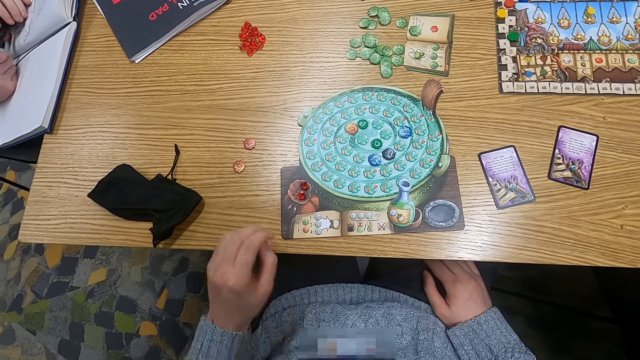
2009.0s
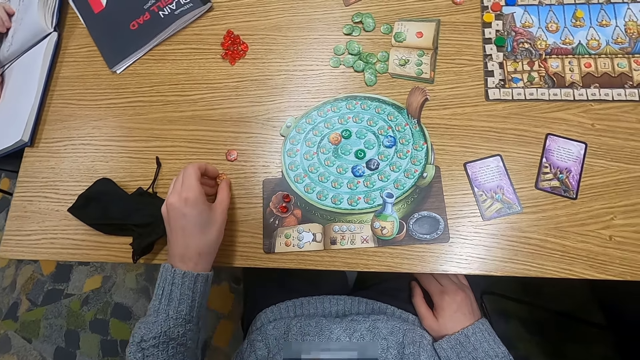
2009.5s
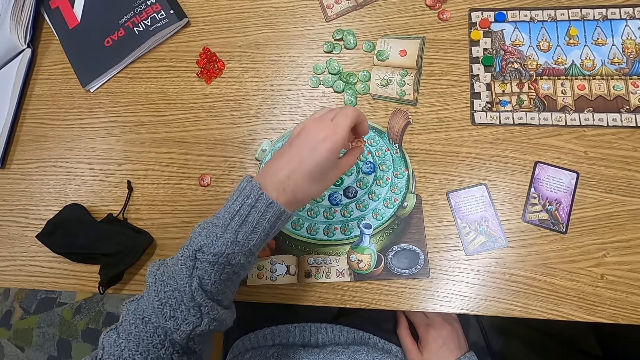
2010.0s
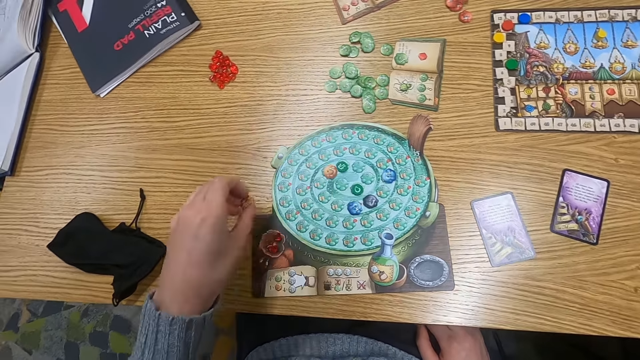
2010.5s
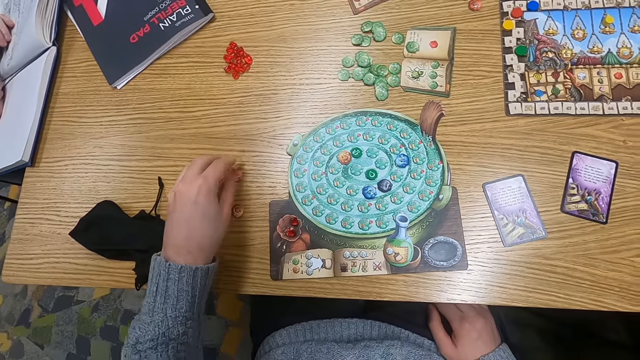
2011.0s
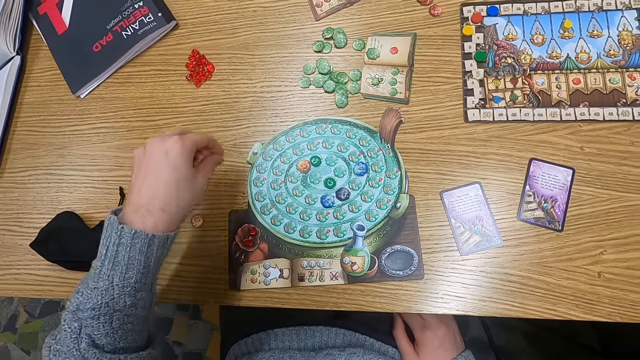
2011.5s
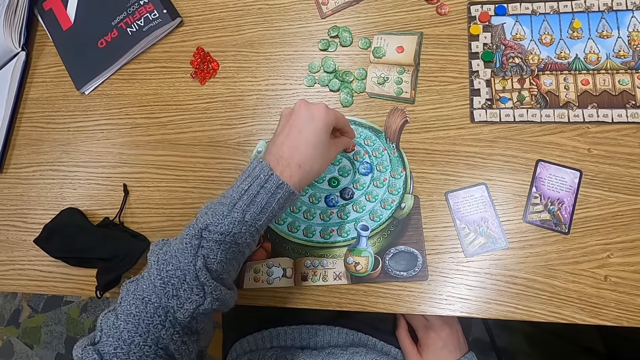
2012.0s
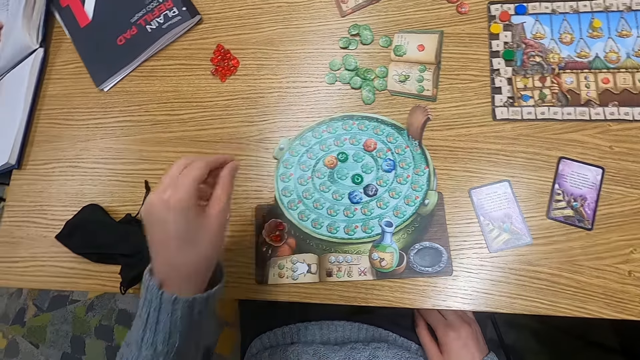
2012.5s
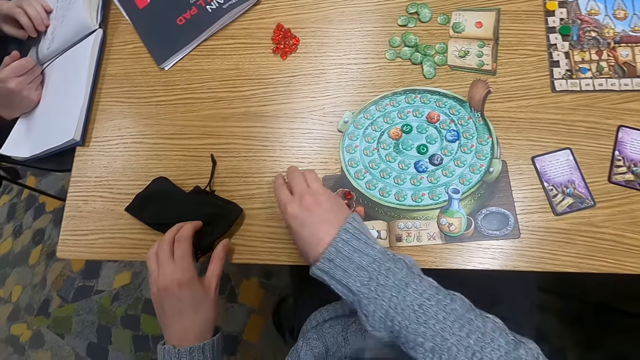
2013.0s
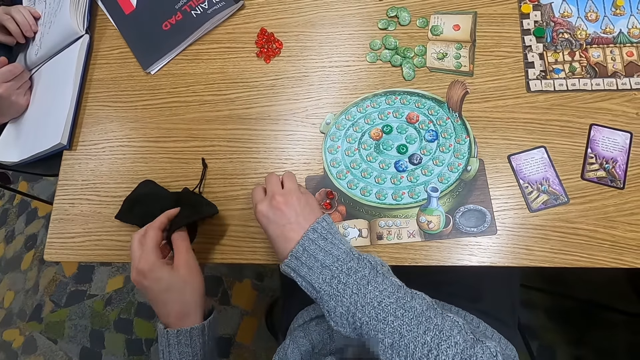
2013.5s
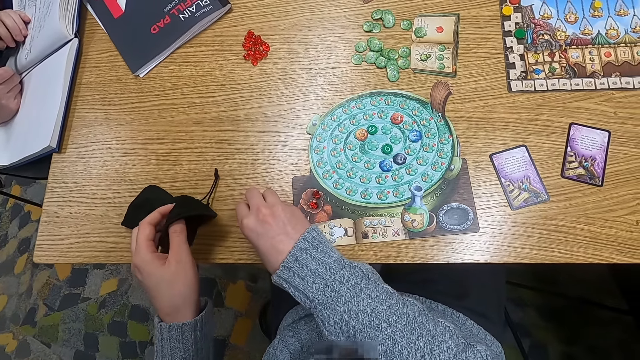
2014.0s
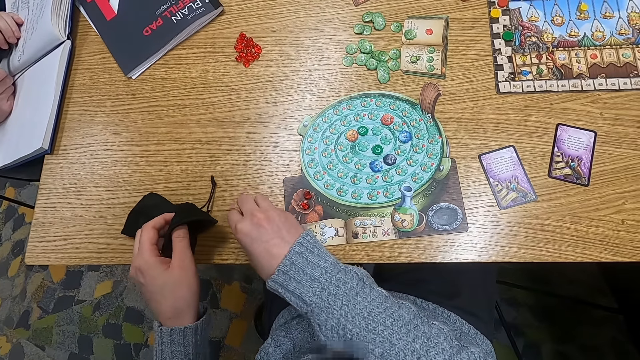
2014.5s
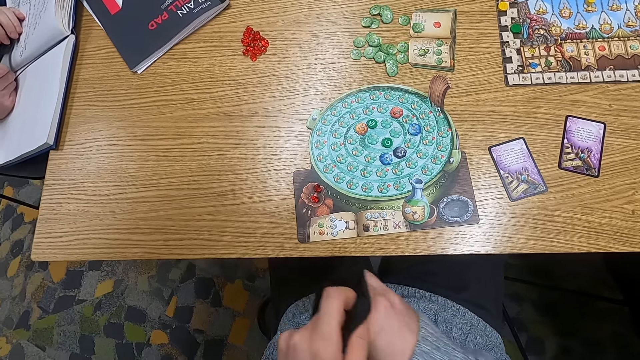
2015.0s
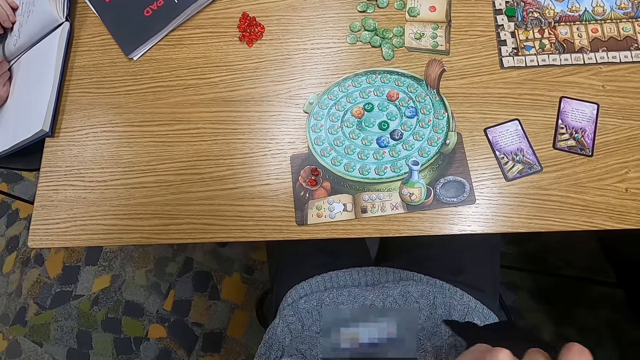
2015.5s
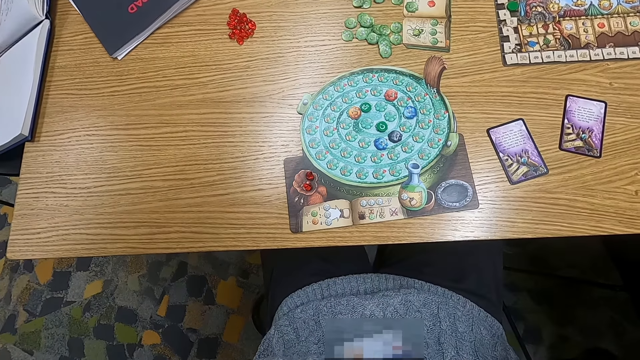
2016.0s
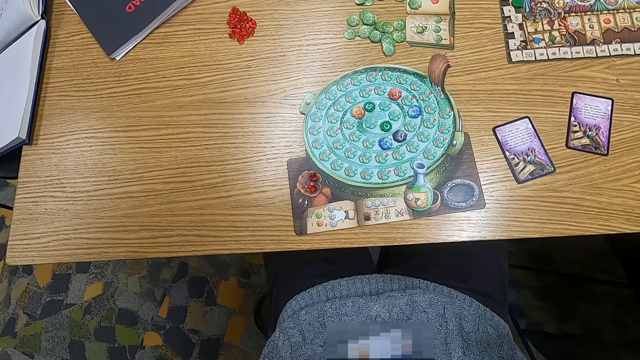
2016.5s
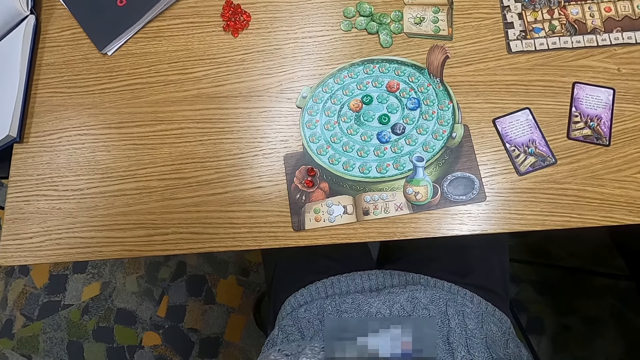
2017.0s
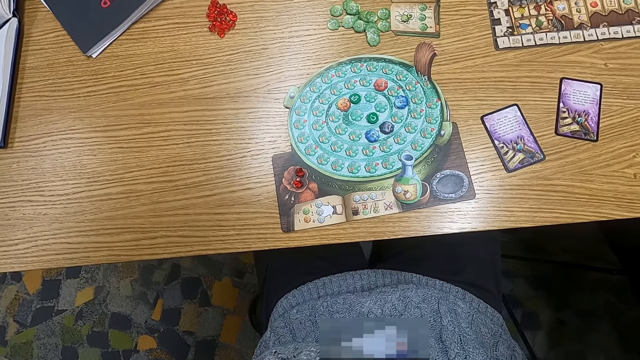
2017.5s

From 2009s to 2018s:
The camera wearer holds point tokens on the table. They pick a counter and put the counter on a table. They pick a counter and put the counter on a board. They hold a cloth bag. They put a point token in the cloth bag.

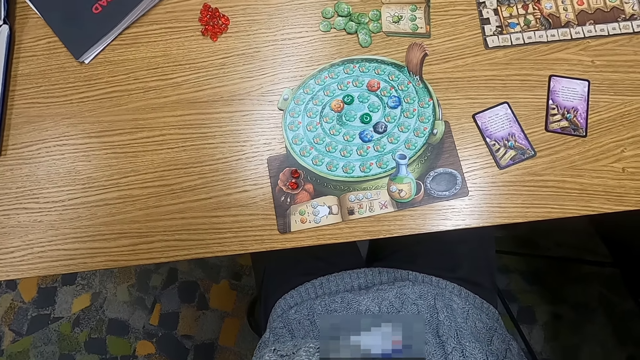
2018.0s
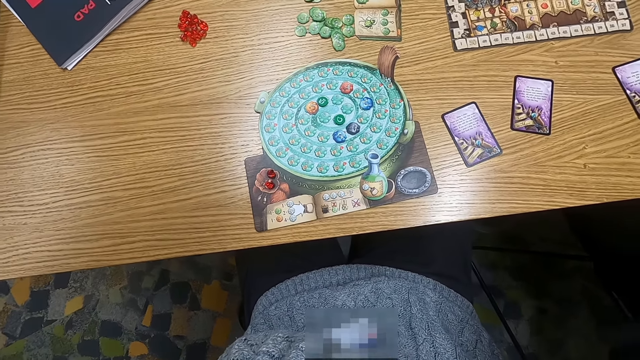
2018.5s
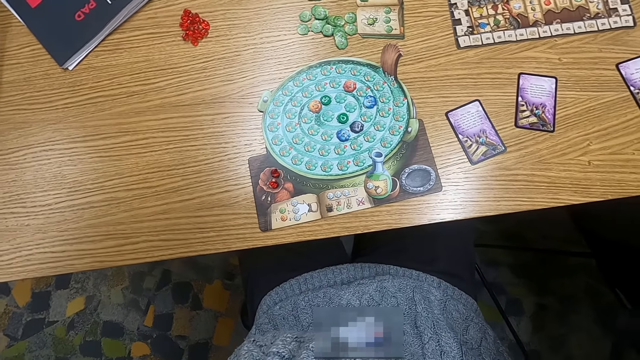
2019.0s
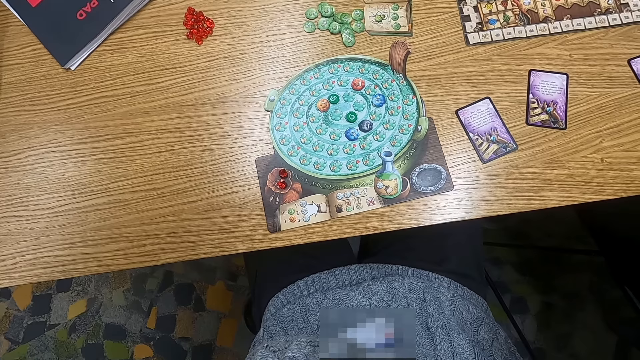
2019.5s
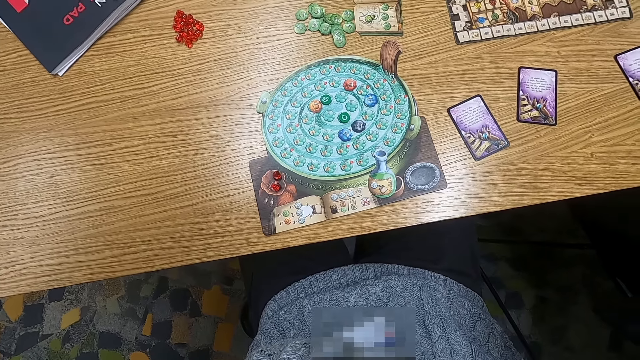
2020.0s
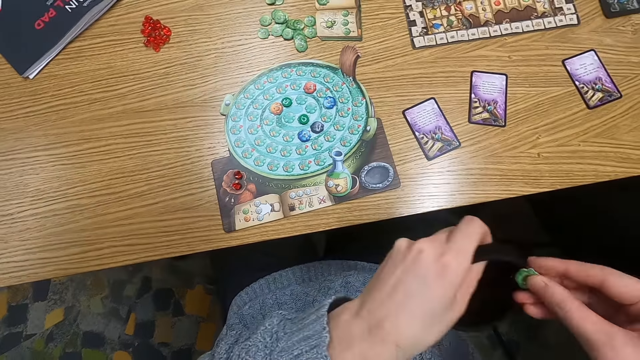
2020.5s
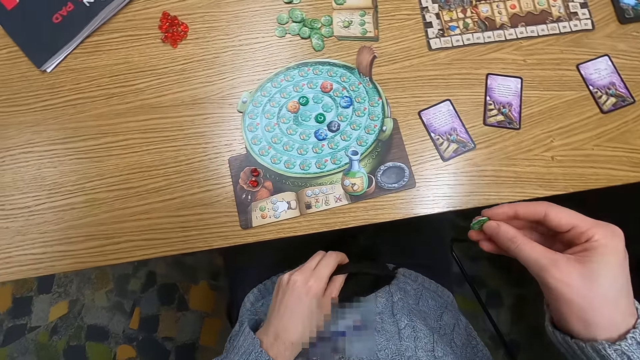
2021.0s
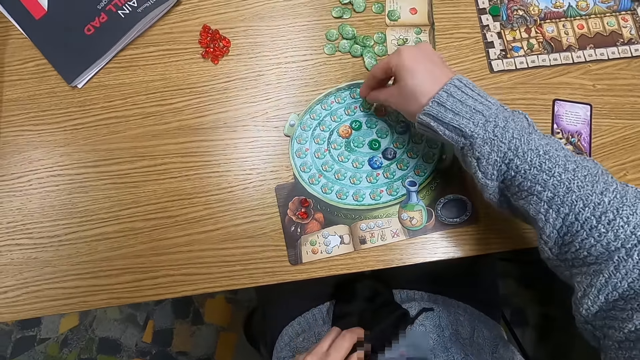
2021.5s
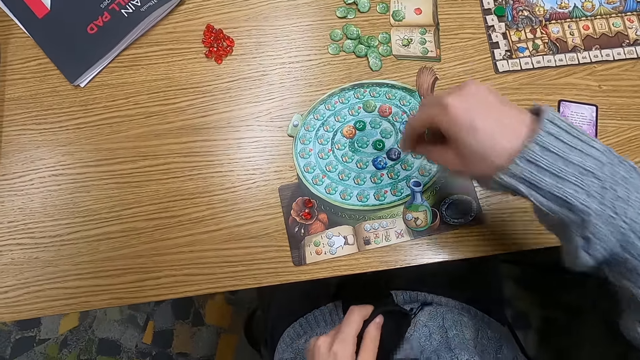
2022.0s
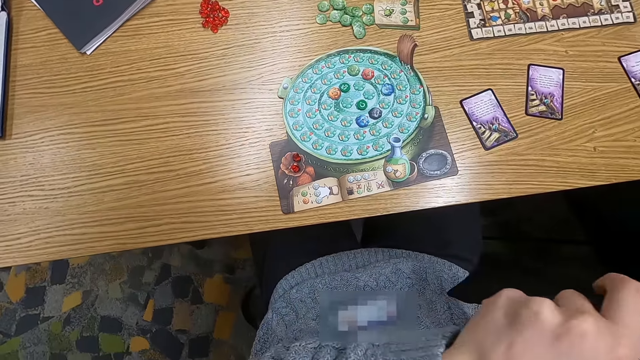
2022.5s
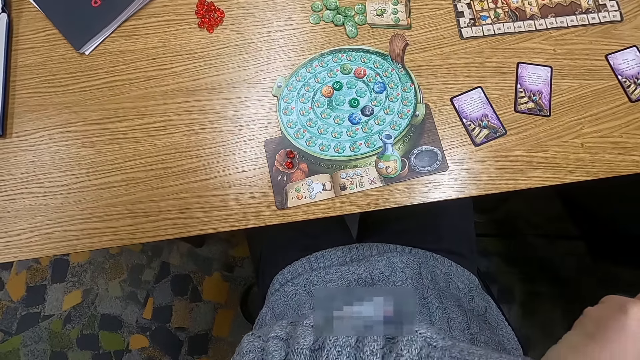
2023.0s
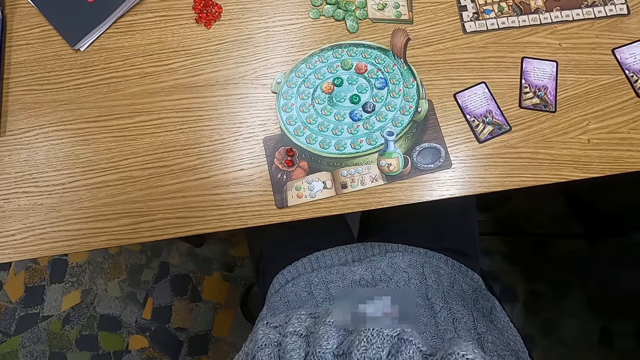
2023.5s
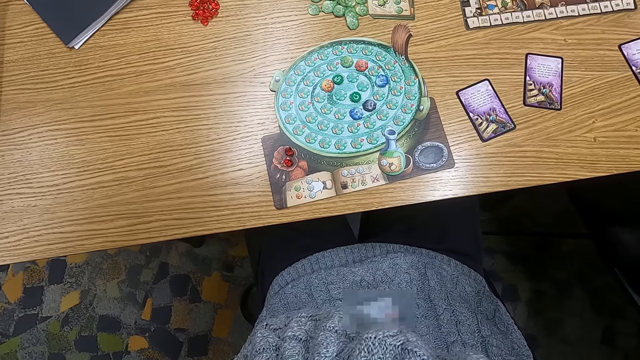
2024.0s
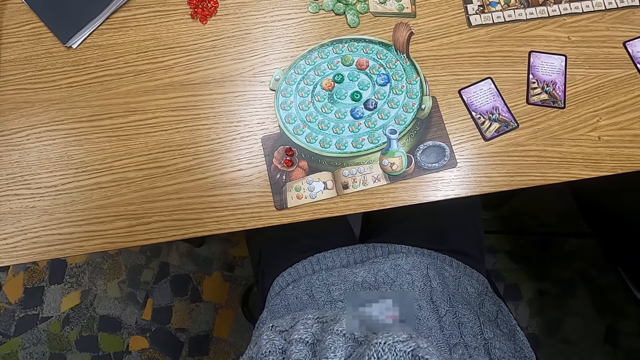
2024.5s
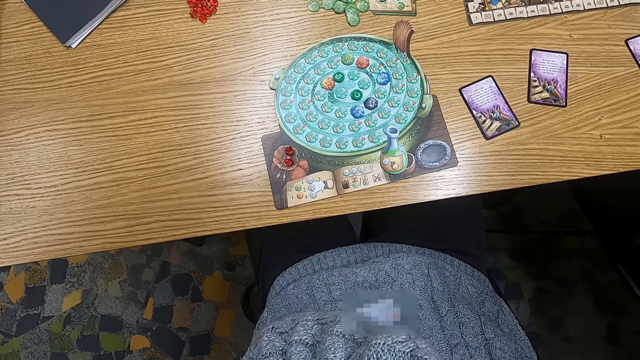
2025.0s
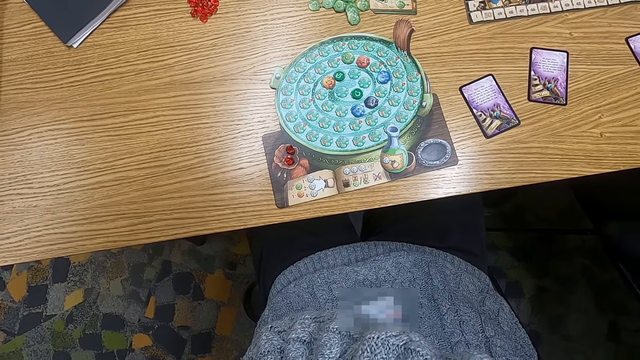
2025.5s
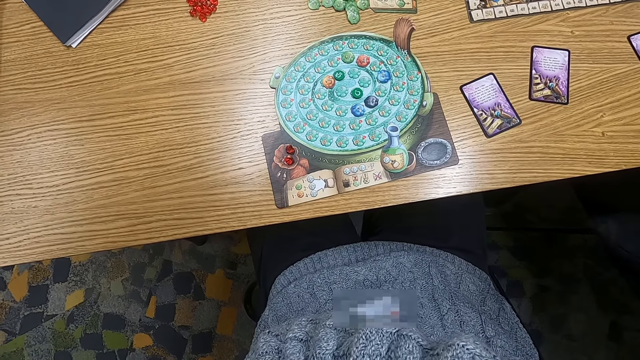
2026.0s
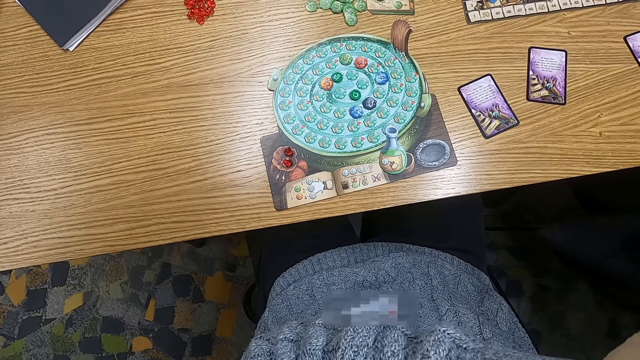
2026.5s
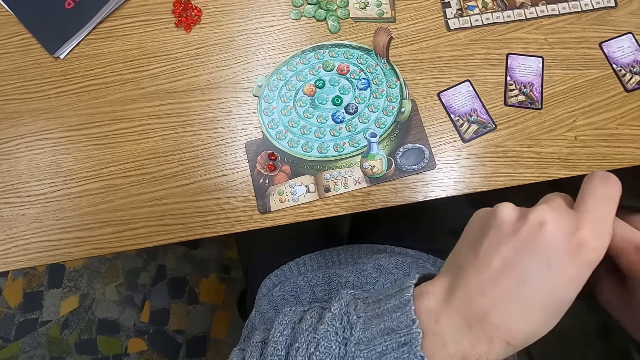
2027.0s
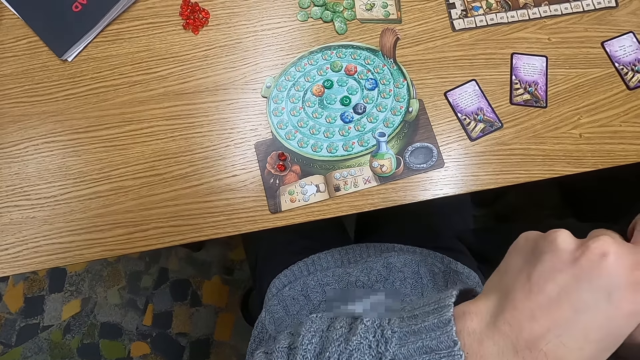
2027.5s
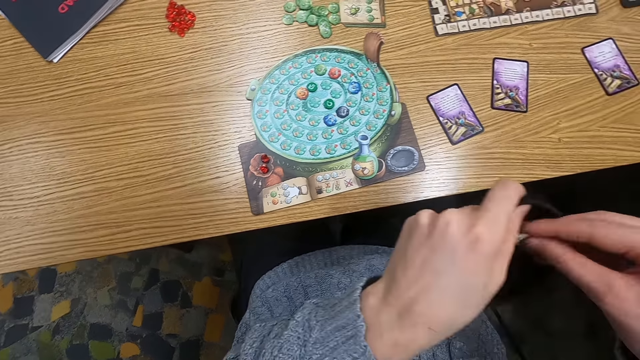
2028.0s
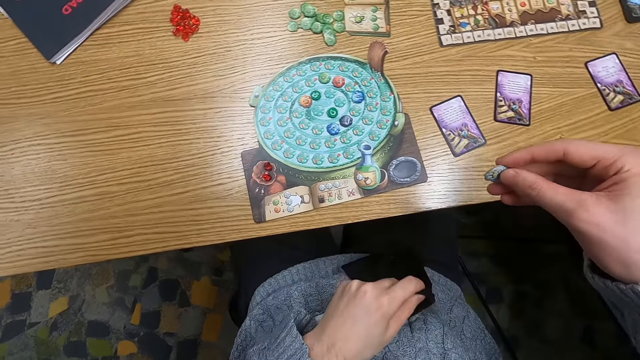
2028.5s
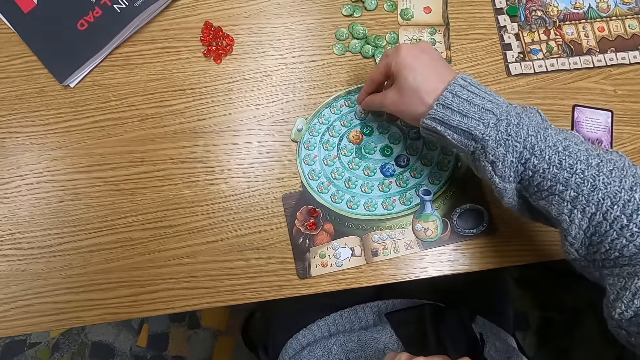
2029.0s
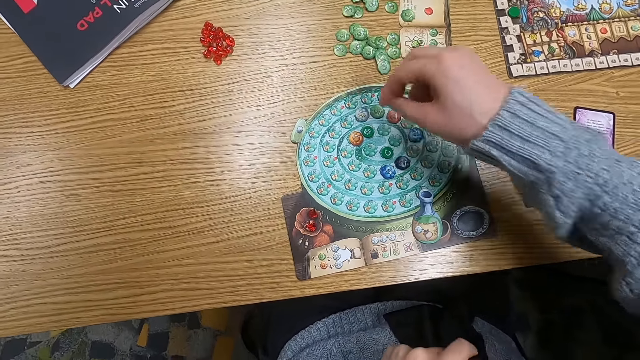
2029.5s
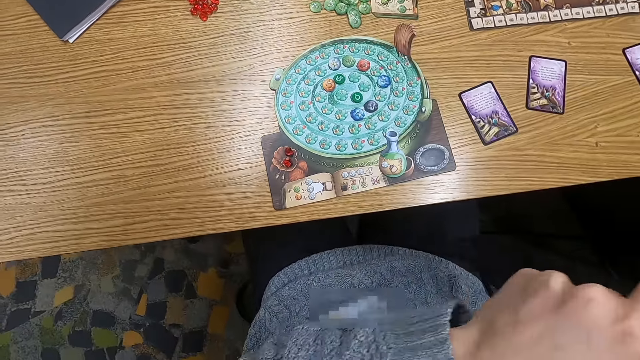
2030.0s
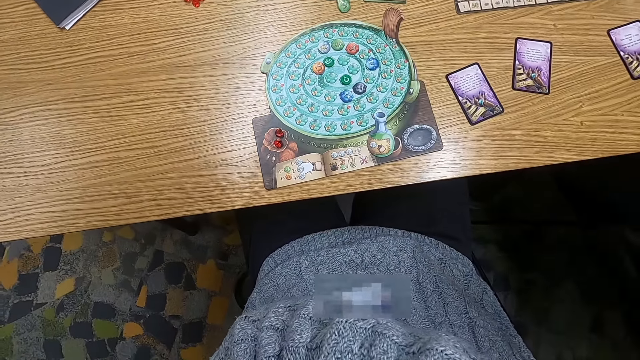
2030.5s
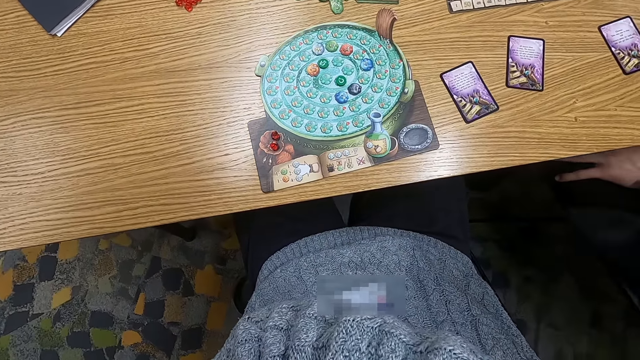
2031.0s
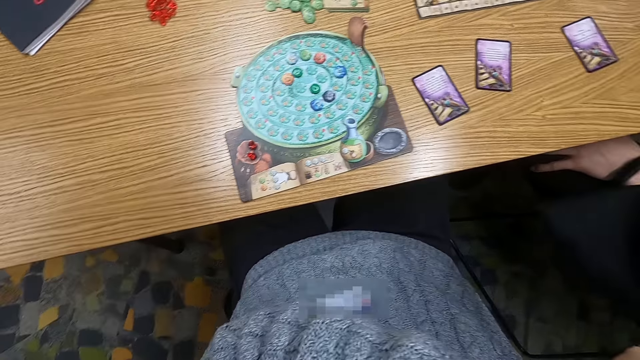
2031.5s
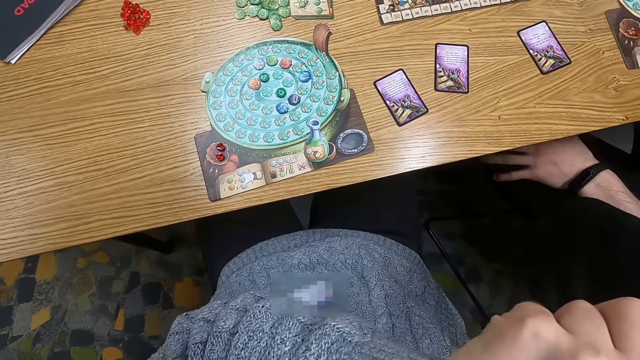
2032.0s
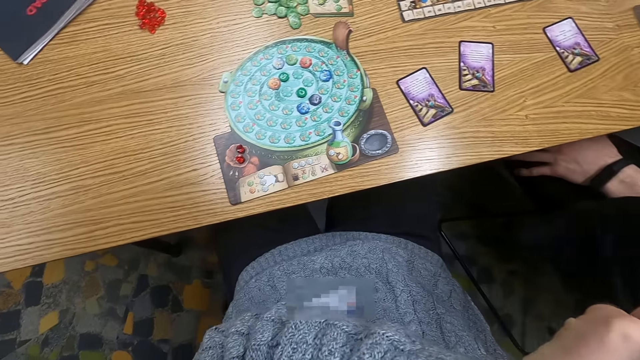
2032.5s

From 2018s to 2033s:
The camera wearer turns to the side. They hold a point token. They put a counter on a board. They put a hand in the cloth bag. They turn to the side. They pick a counter from the bag. They hold a point token. They put the counter on the board. They insert a hand in the bag. They turn to the side.
